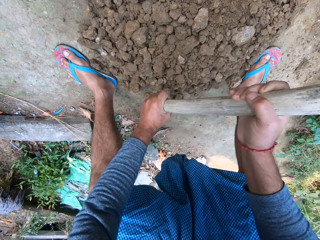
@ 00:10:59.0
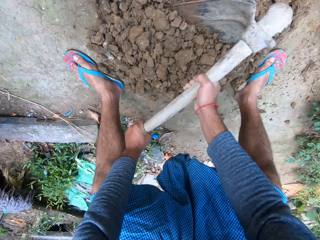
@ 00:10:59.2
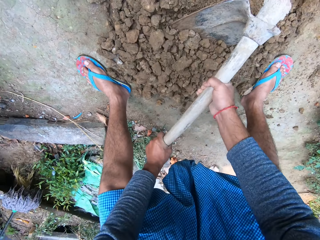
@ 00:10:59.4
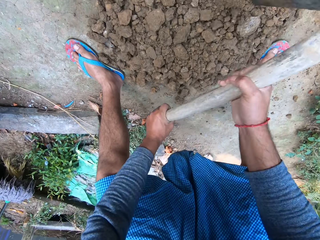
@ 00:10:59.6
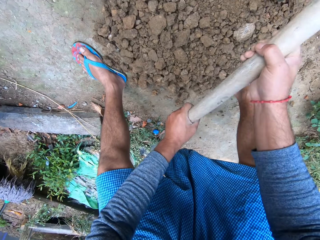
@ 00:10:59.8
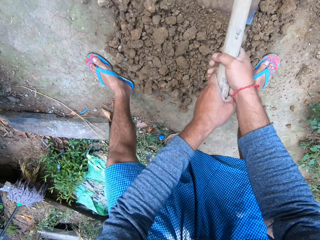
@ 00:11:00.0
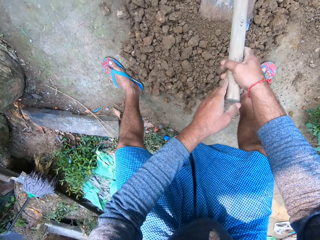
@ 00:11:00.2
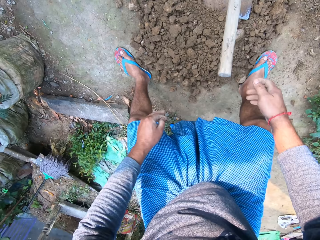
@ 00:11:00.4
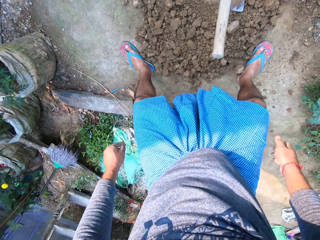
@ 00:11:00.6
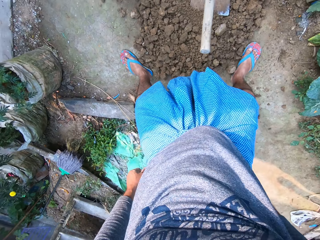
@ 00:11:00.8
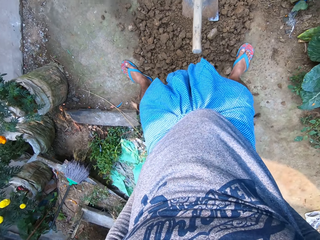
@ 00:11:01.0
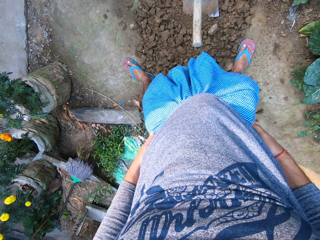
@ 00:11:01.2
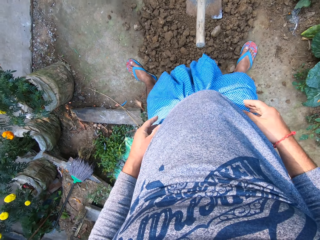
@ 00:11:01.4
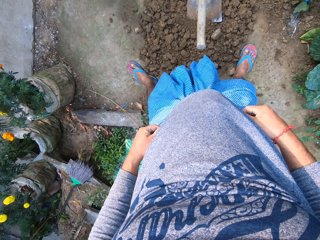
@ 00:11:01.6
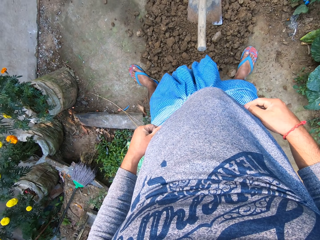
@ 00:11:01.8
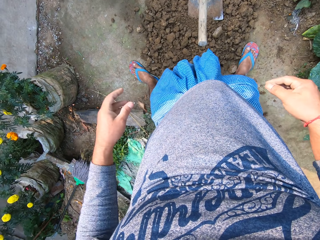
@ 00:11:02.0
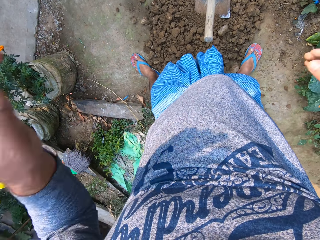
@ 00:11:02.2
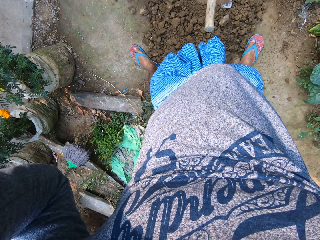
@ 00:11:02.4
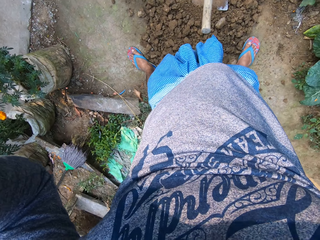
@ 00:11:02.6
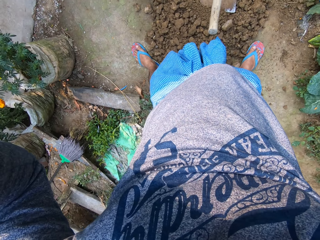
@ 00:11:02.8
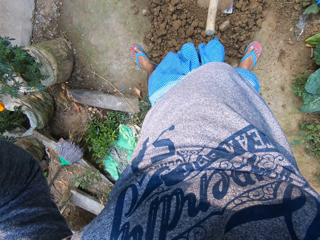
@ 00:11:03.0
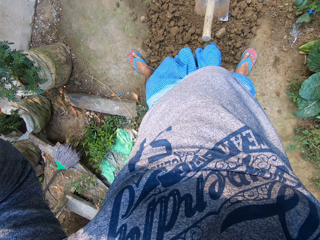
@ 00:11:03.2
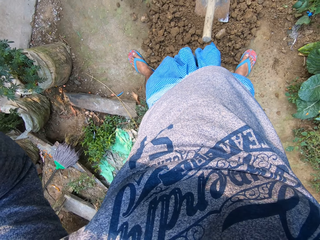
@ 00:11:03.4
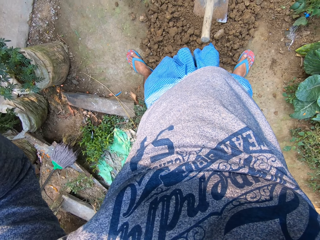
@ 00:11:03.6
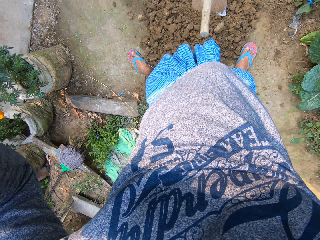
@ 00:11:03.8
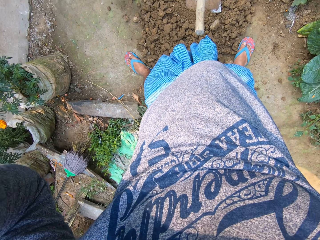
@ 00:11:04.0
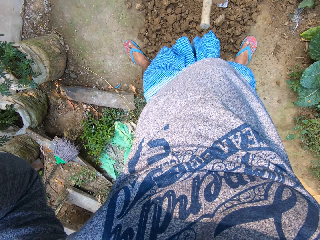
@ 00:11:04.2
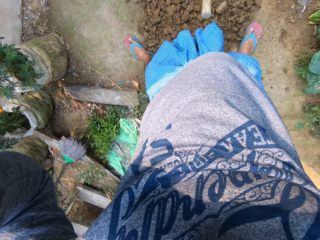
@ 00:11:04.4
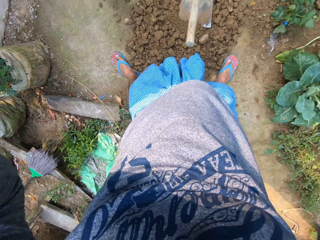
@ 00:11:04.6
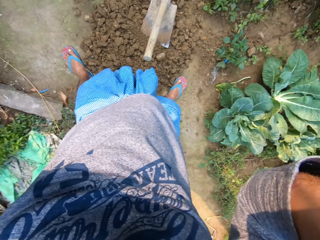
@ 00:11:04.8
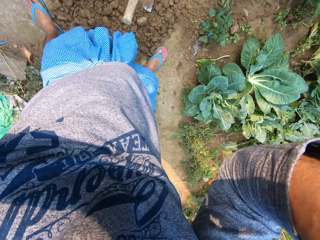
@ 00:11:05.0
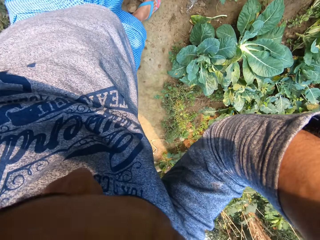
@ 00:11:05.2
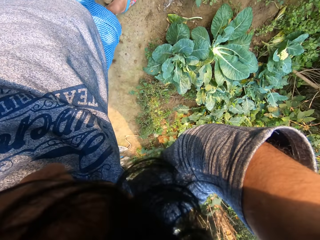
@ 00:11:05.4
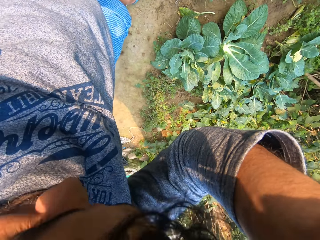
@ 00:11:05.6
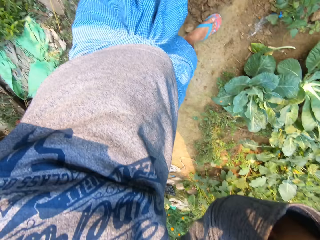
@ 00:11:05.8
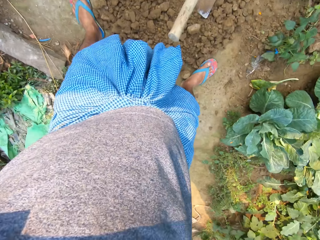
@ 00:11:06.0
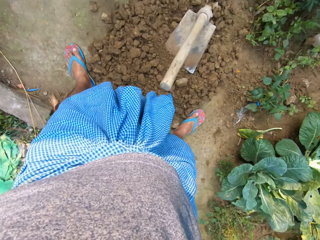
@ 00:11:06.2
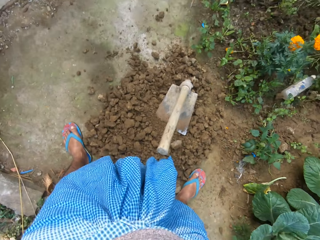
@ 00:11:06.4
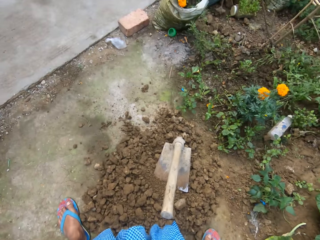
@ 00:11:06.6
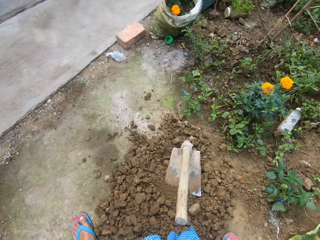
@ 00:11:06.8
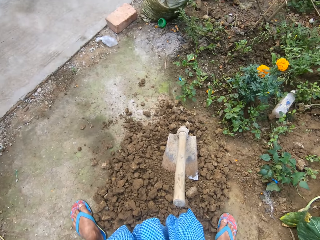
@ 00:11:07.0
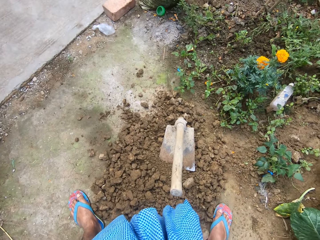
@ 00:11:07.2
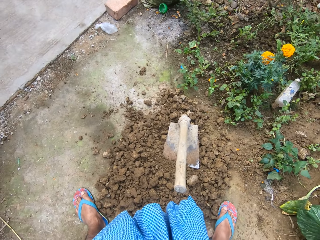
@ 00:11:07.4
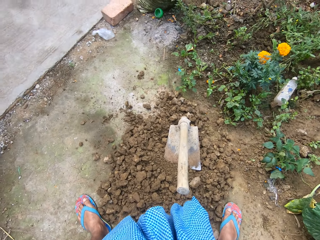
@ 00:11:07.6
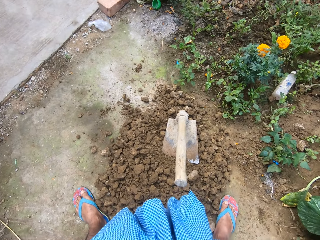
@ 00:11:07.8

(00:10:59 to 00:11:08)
The camera wearer drops the hoe on the ground. He stands upright beside the soil lump. He removes his camera with both hands.
